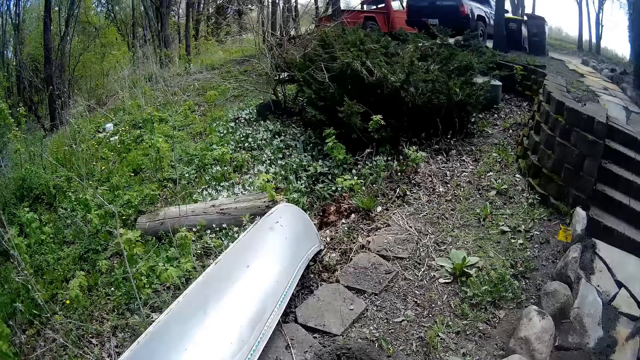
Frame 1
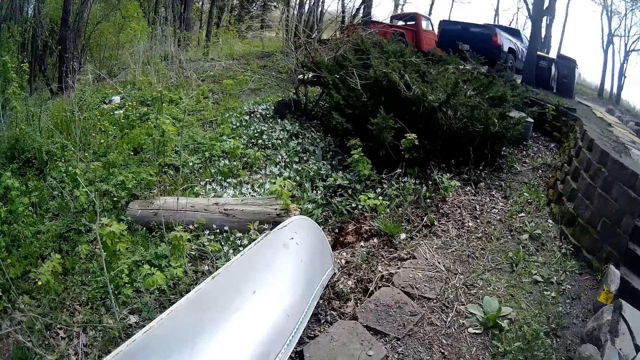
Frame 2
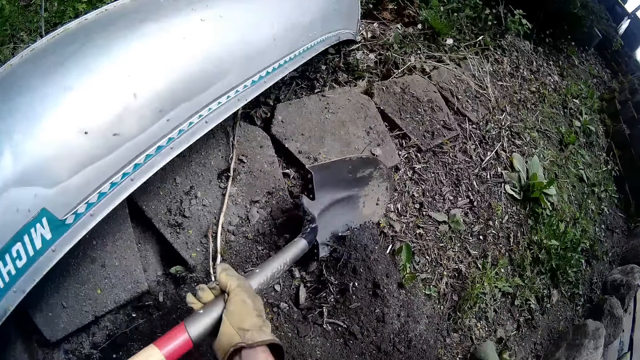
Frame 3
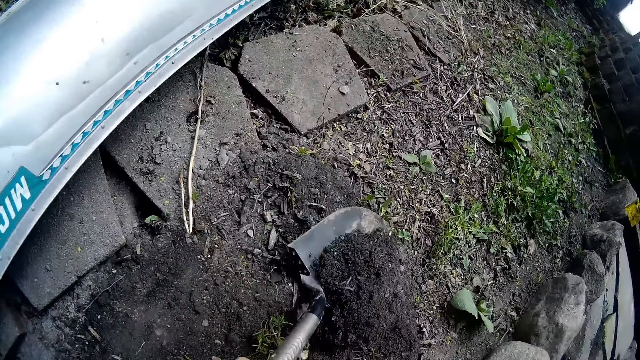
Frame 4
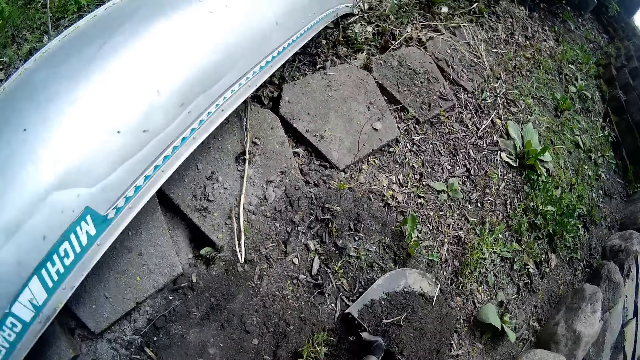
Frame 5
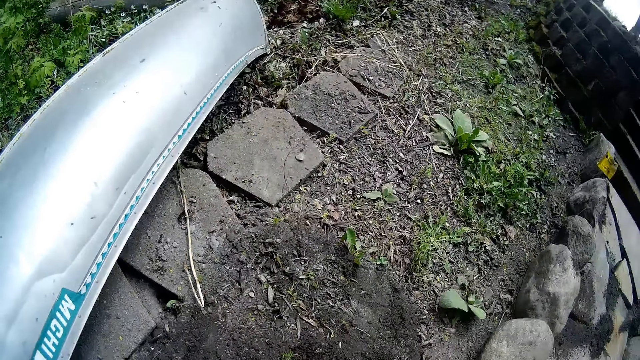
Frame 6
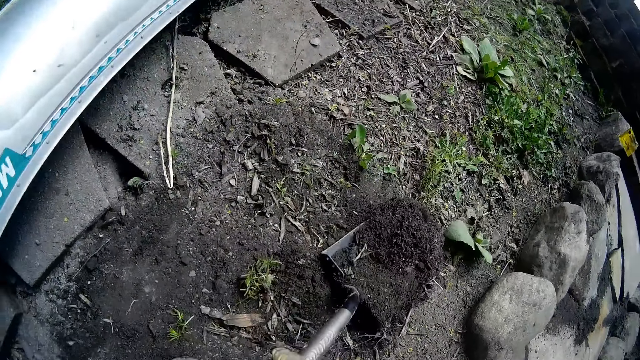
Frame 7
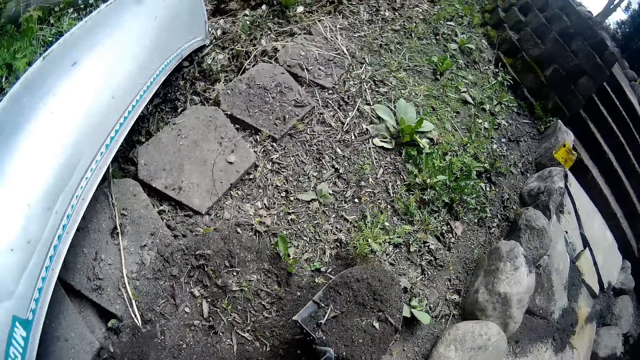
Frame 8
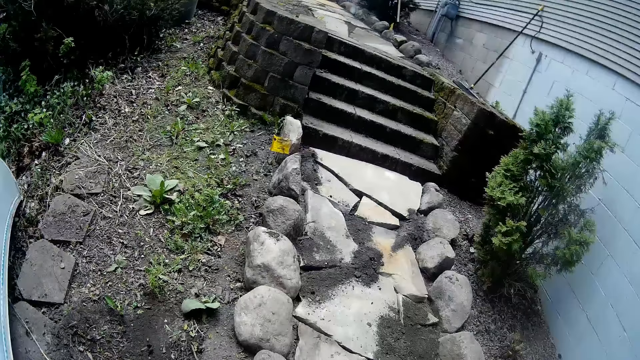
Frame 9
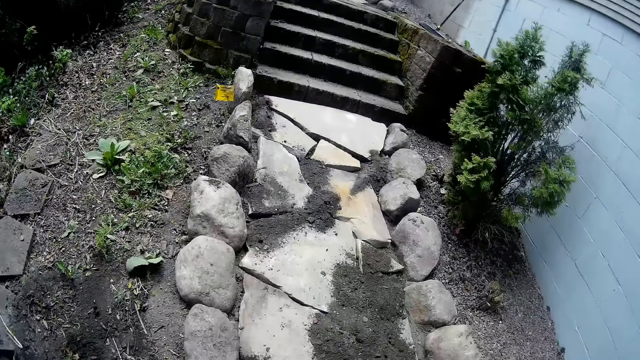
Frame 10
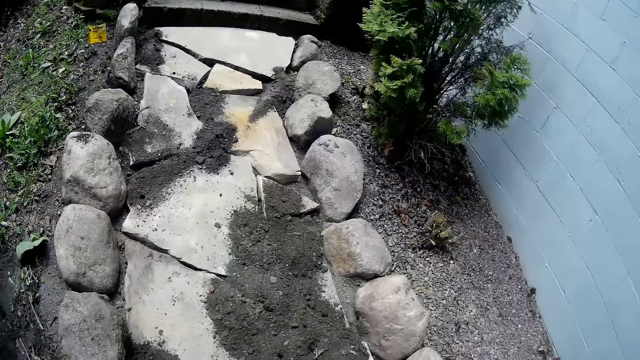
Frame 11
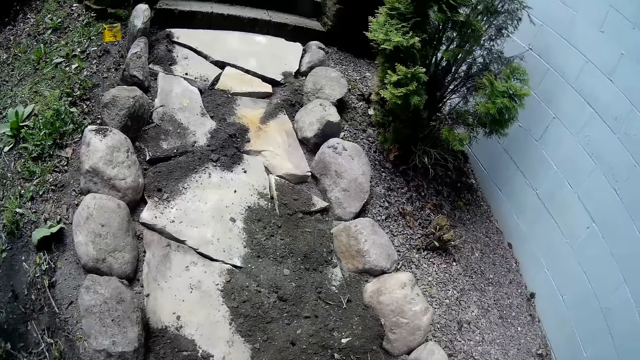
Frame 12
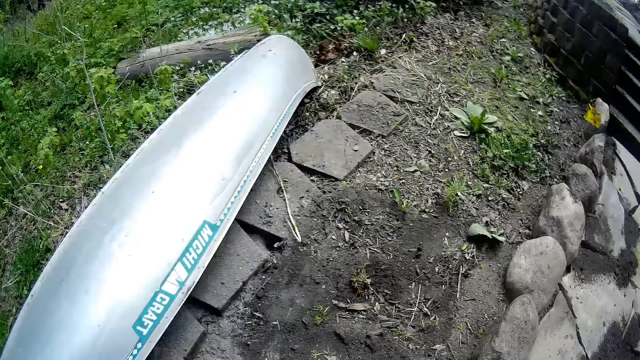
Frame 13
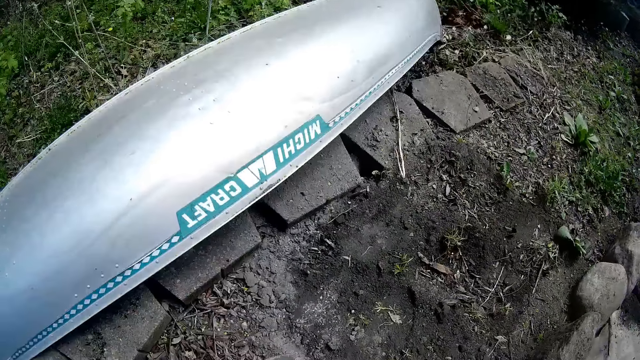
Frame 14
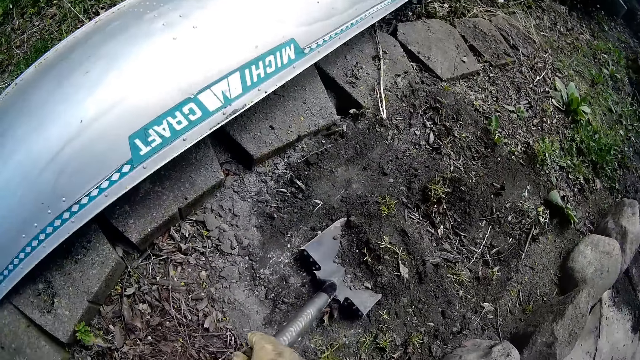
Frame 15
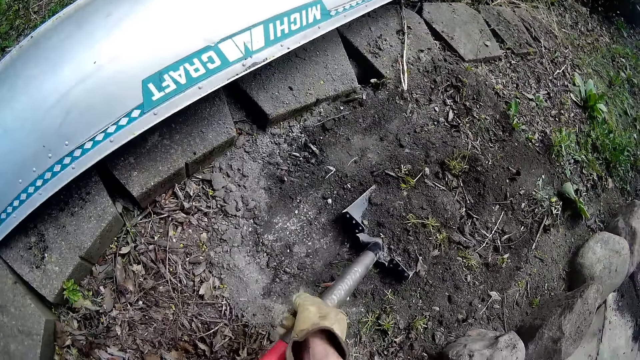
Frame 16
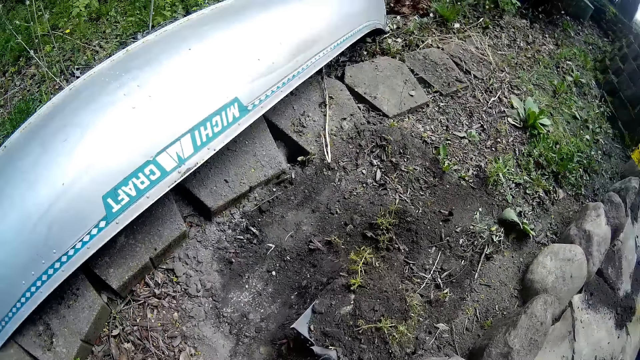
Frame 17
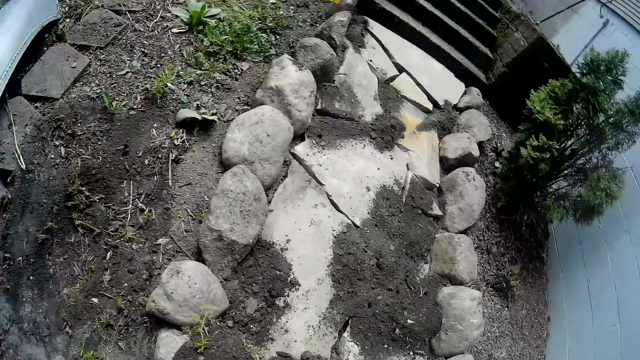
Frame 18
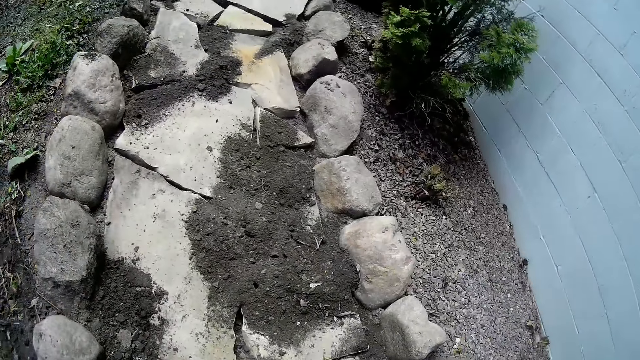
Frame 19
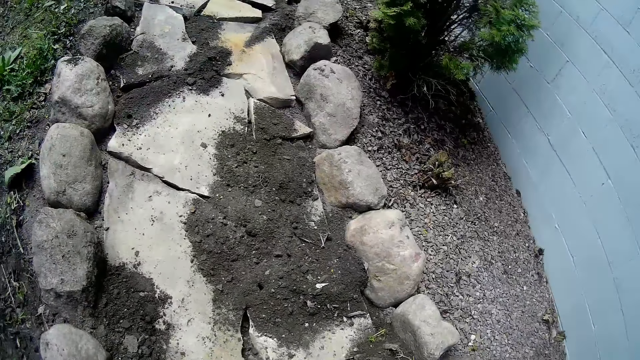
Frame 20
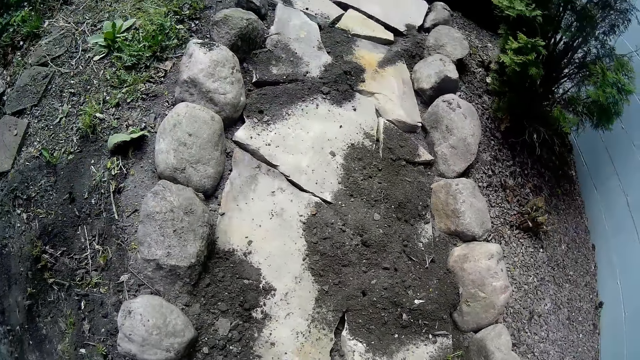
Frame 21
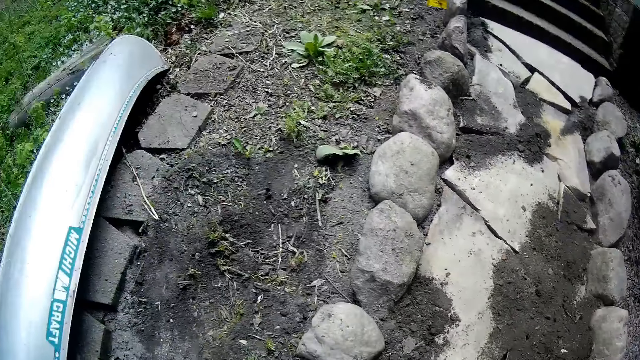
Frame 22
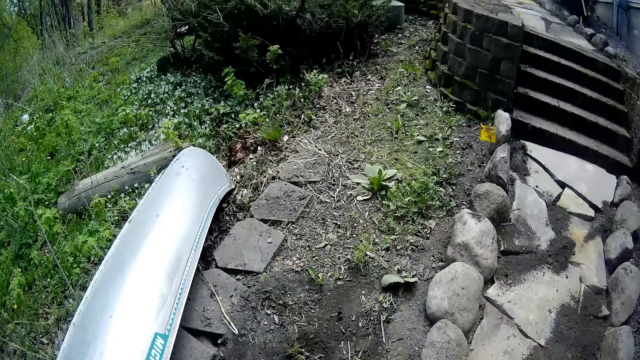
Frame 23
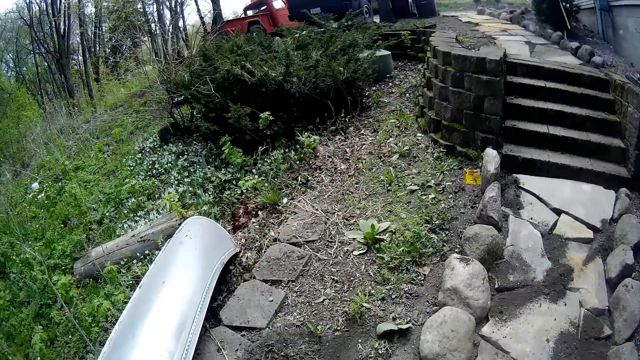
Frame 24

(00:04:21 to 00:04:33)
The camera wearer digs the soil with a shovel in his right hand. He pours the soil along the path with the shovel in his right hand. He digs the soil with the shovel in his right hand. He pours the soil along the path with the shovel in his right hand.

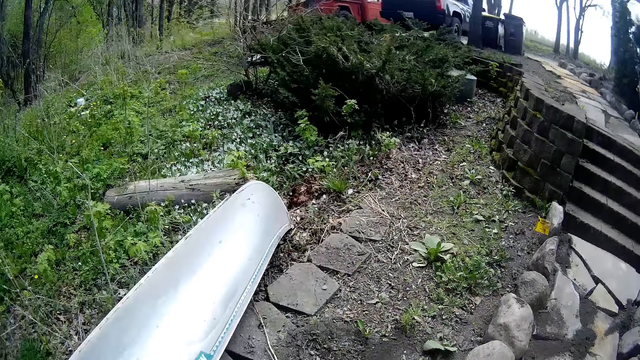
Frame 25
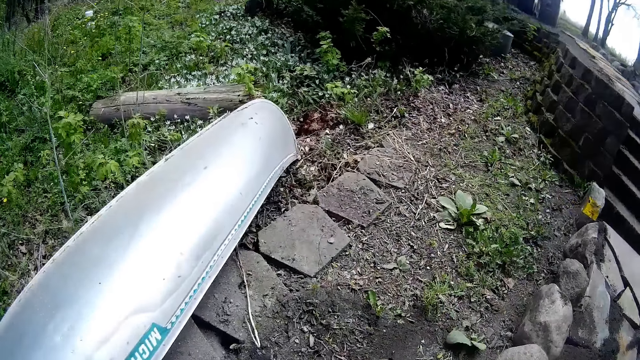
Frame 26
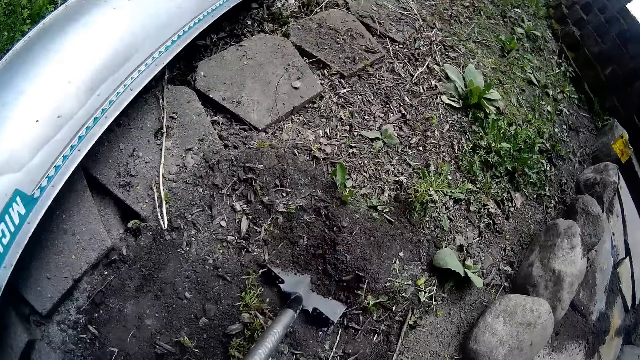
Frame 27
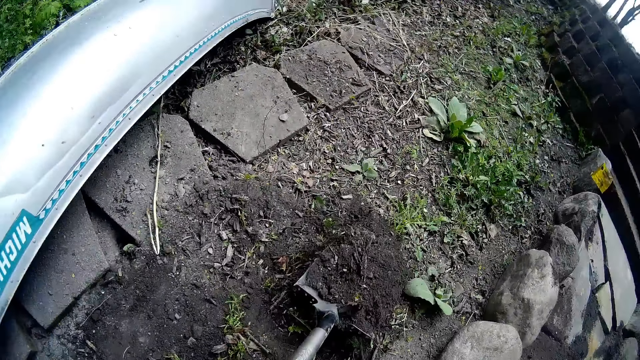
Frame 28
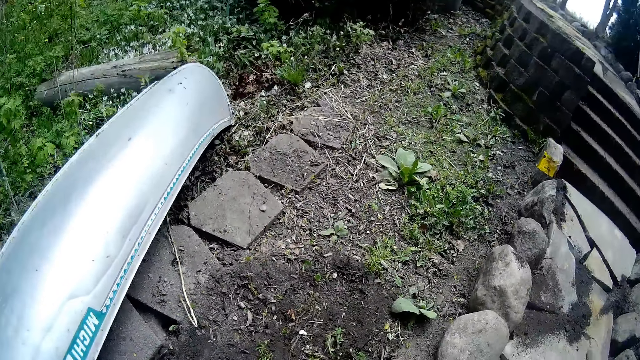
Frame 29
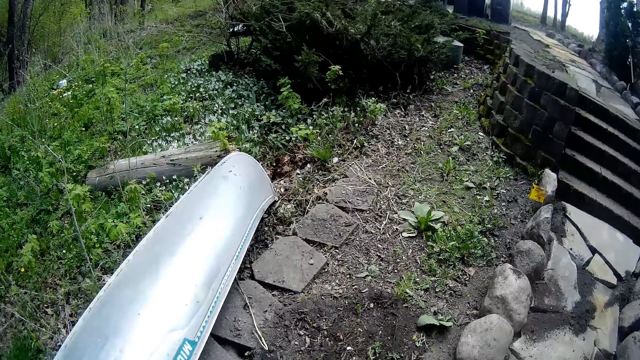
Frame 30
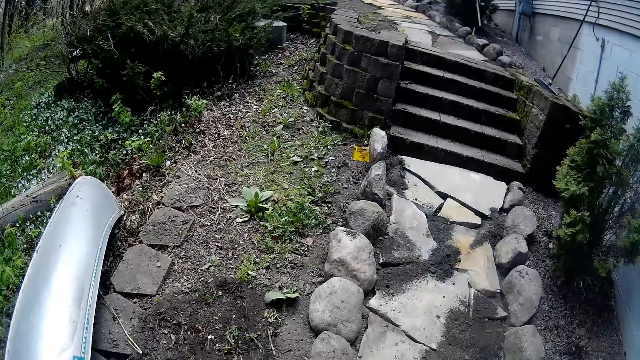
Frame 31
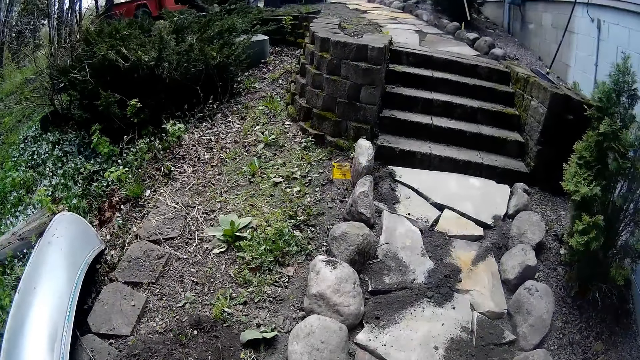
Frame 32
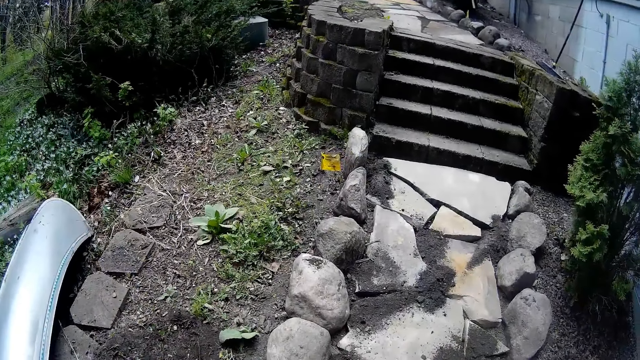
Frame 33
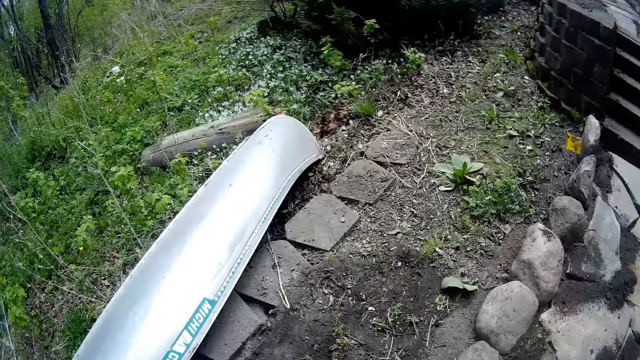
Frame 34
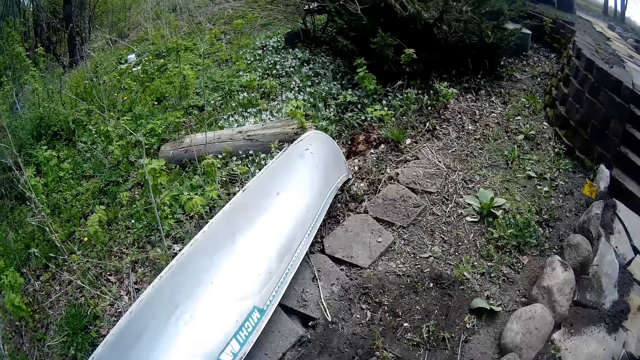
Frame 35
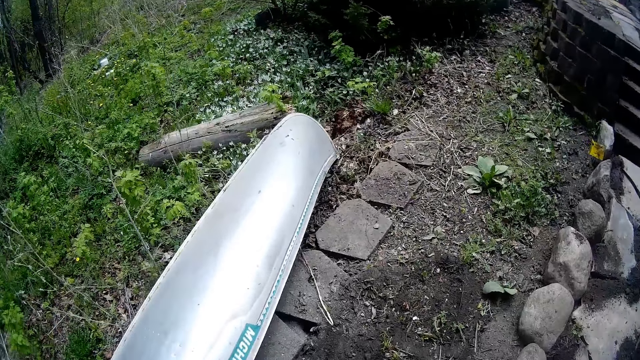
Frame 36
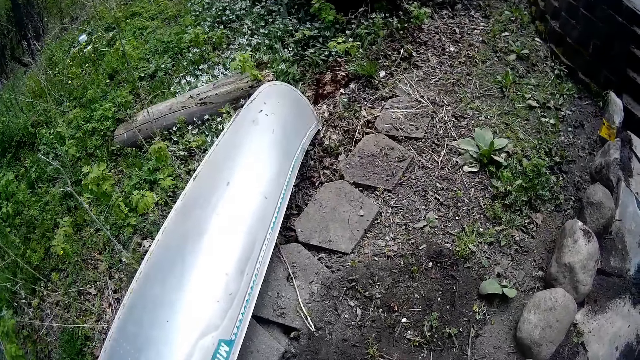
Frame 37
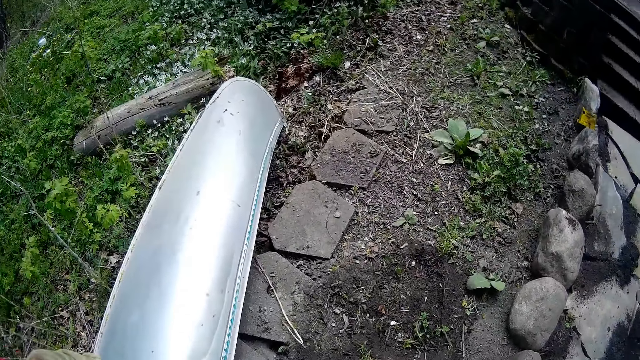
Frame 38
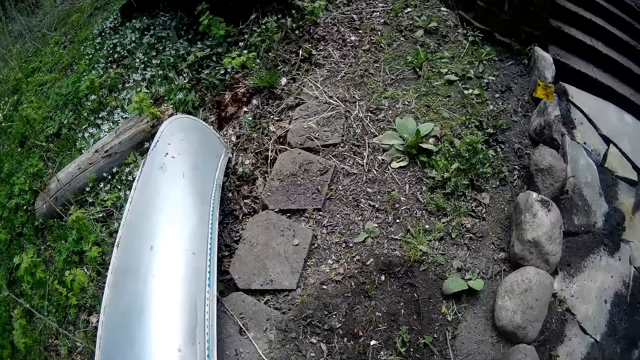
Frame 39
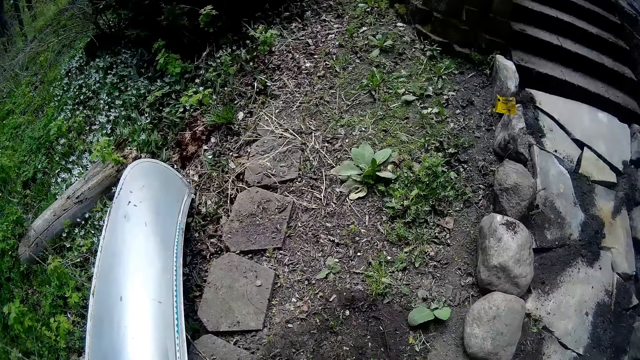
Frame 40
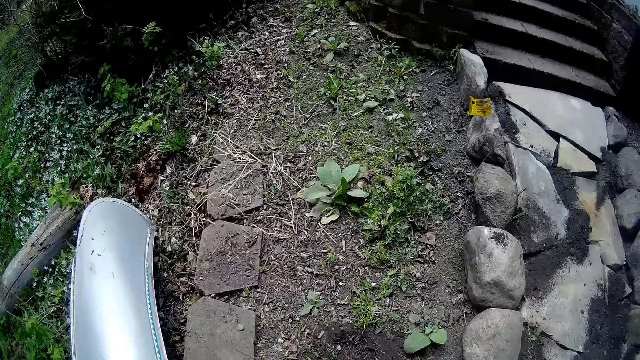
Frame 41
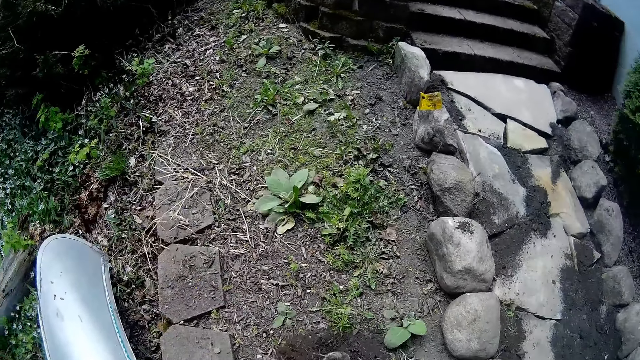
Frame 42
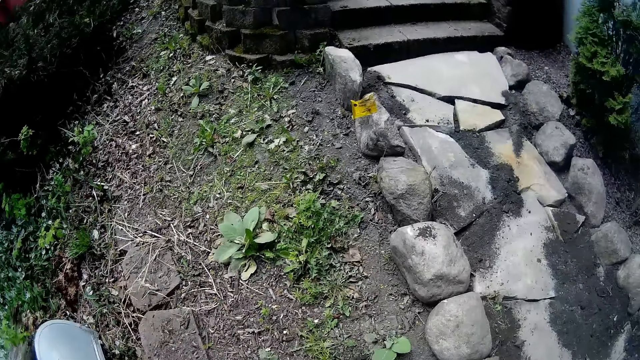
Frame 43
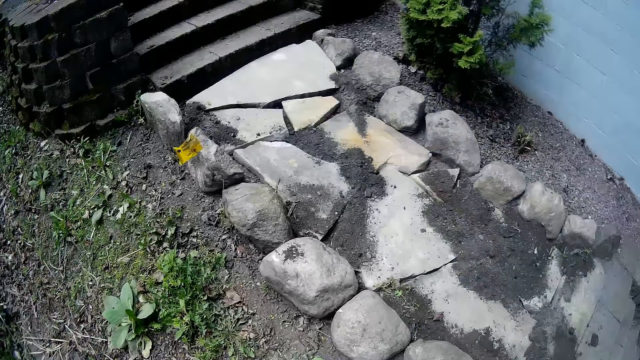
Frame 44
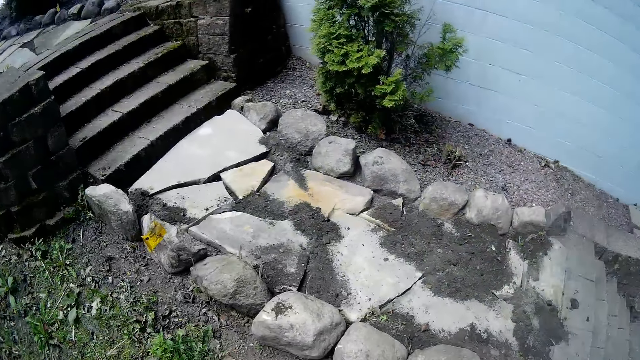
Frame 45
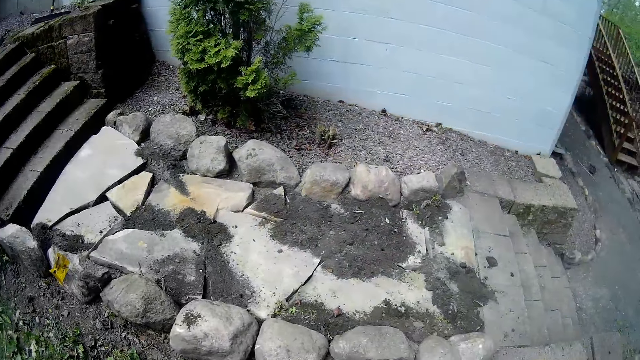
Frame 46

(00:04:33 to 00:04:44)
The camera wearer digs the soil with a shovel in his right hand. He pours the soil along the path with the shovel in his right hand.
